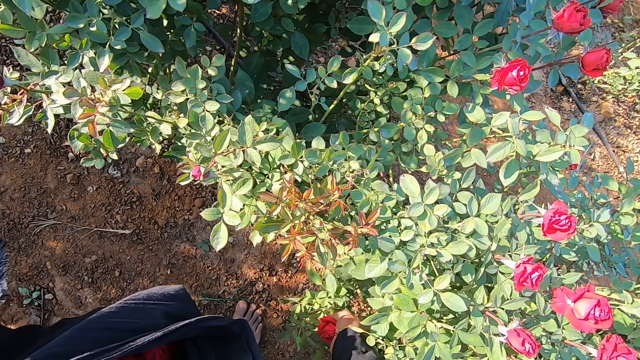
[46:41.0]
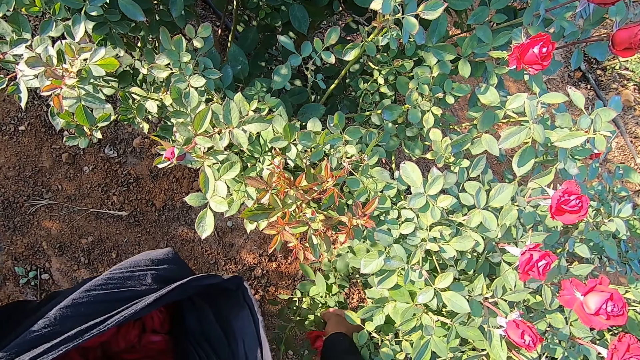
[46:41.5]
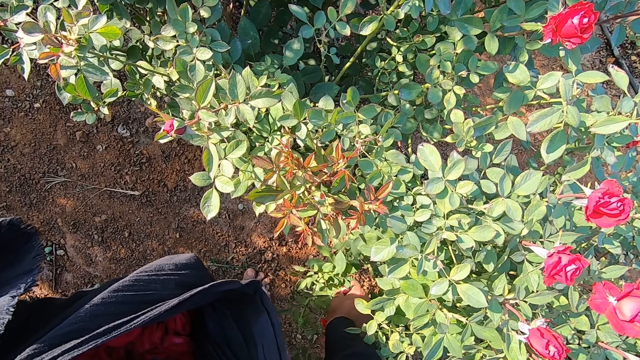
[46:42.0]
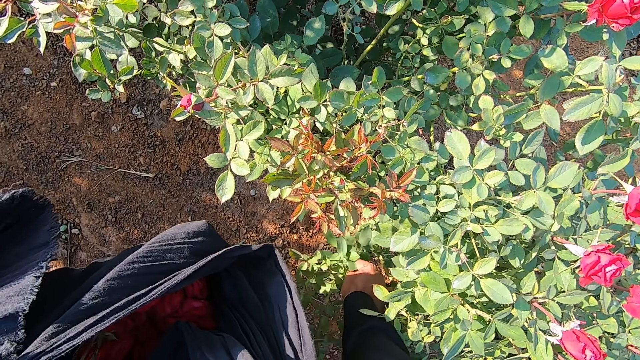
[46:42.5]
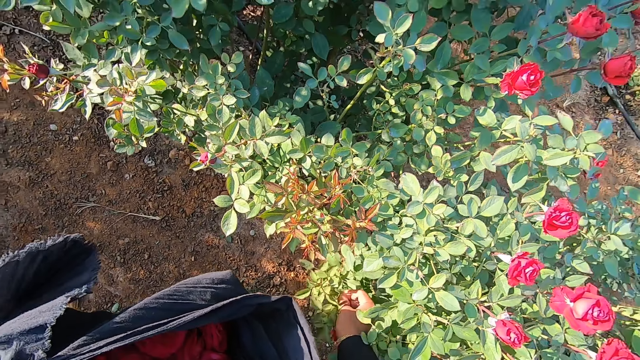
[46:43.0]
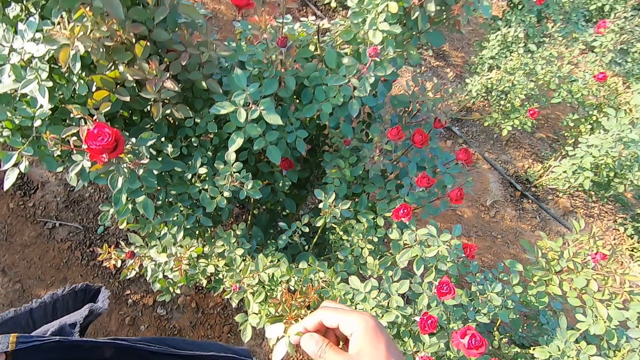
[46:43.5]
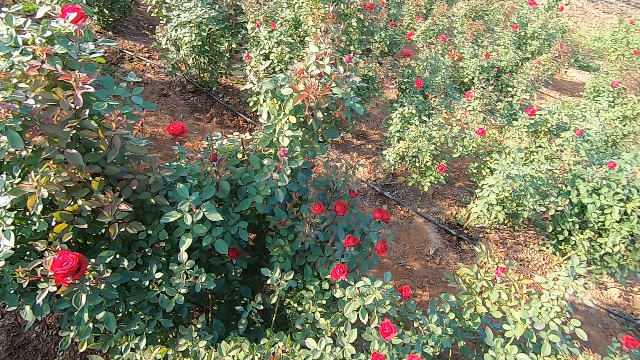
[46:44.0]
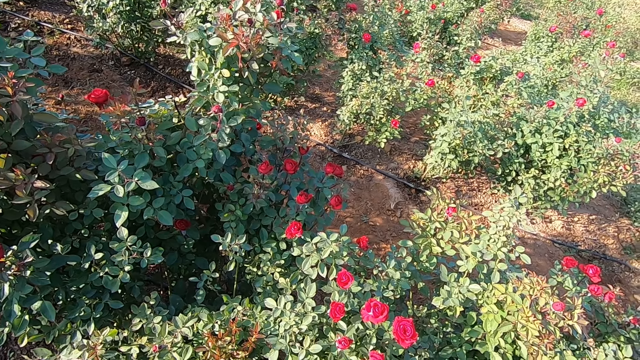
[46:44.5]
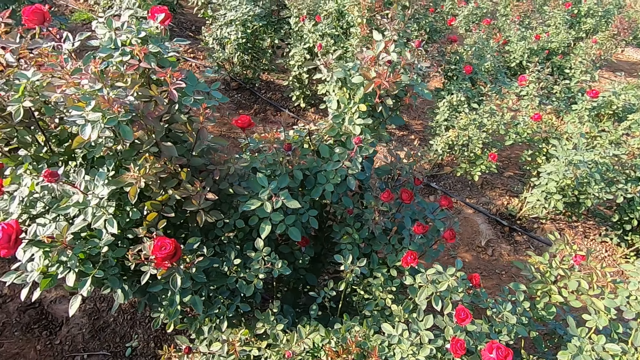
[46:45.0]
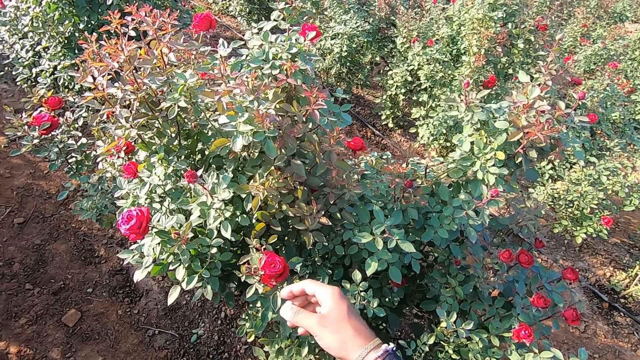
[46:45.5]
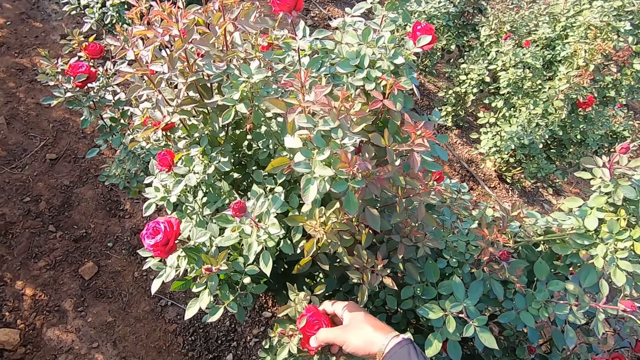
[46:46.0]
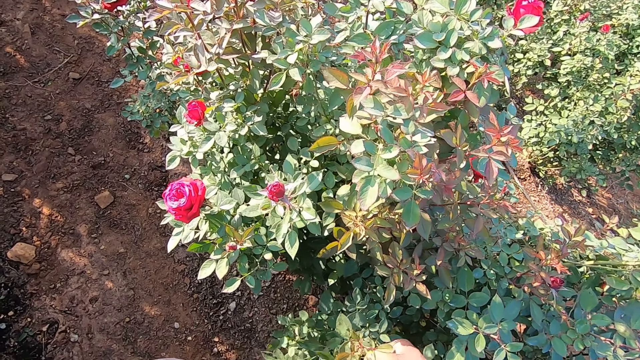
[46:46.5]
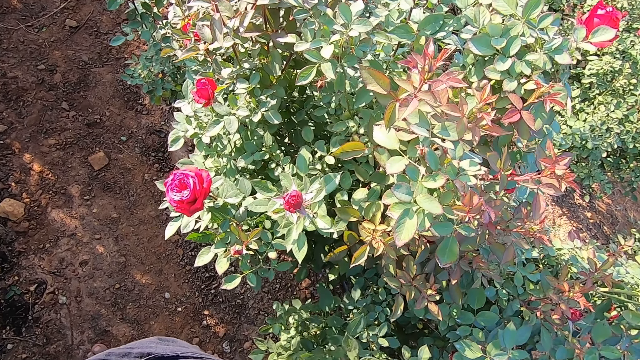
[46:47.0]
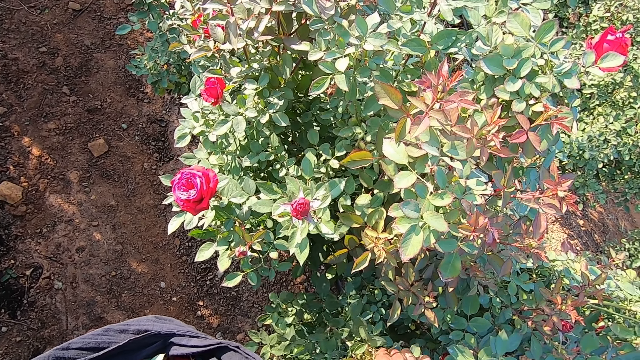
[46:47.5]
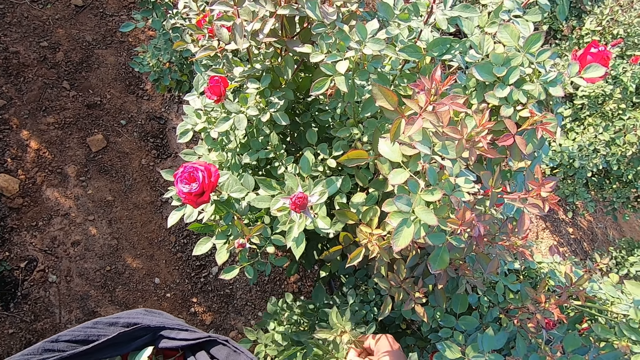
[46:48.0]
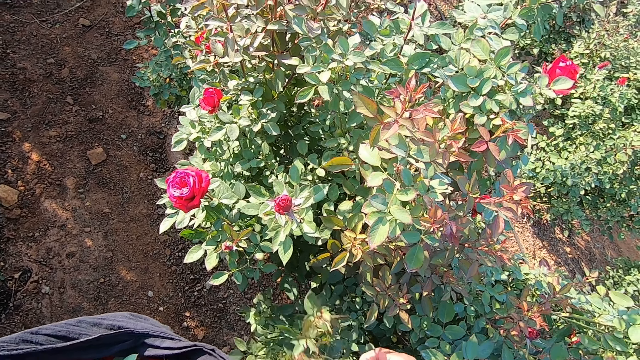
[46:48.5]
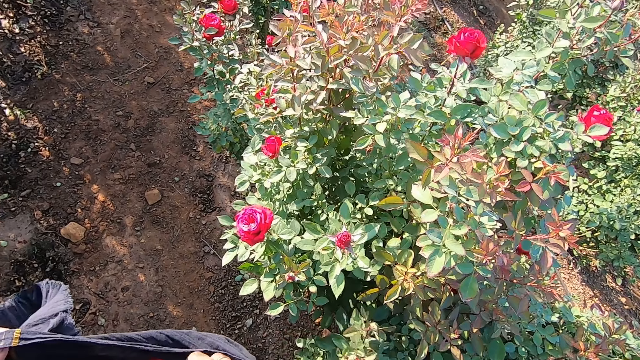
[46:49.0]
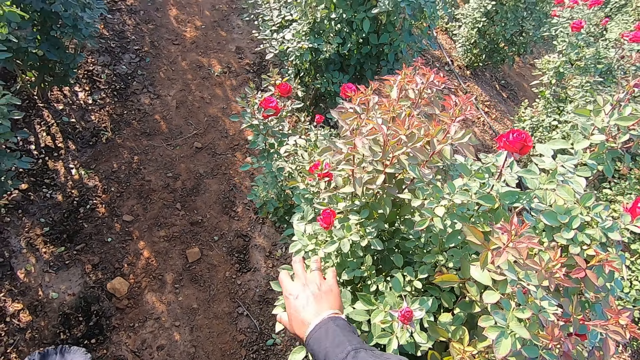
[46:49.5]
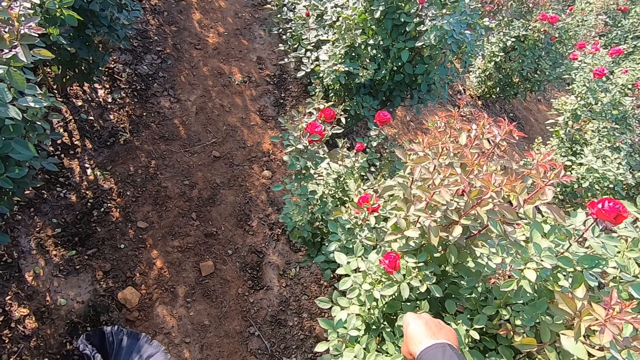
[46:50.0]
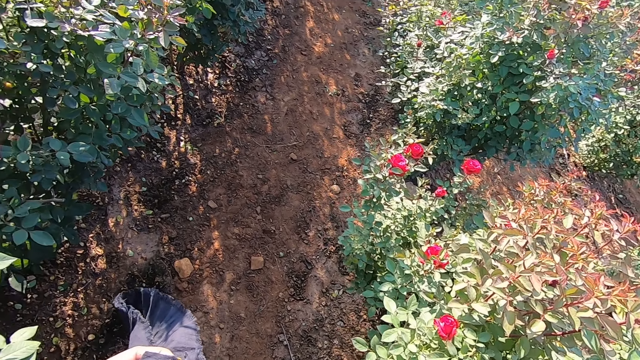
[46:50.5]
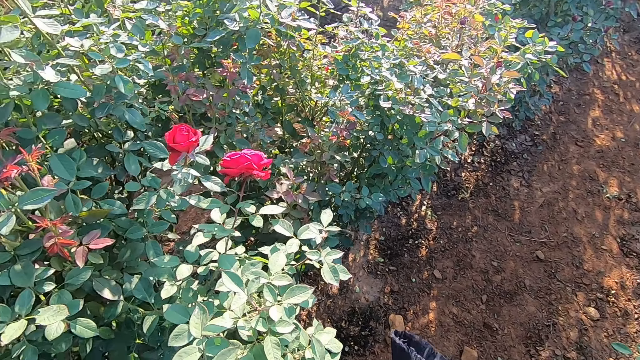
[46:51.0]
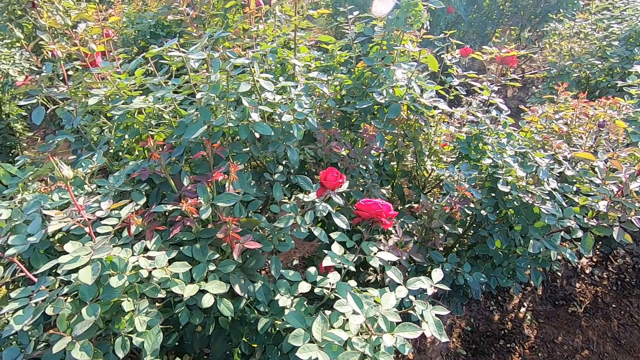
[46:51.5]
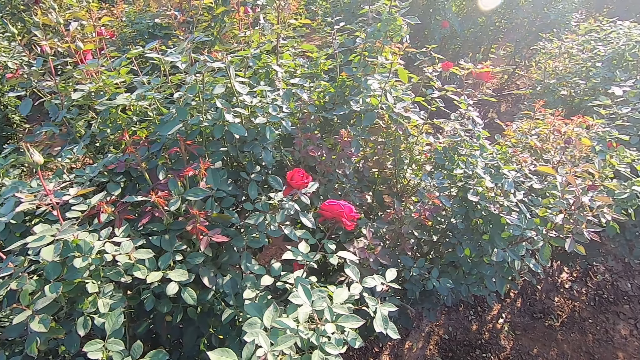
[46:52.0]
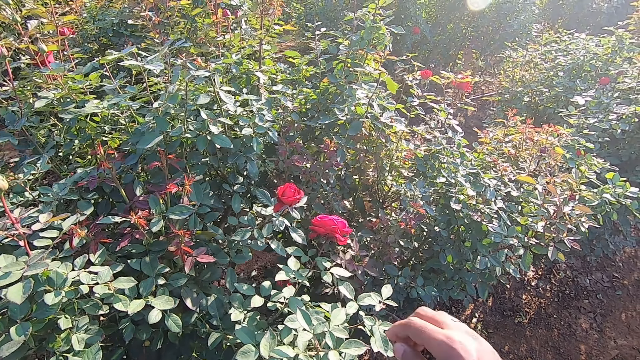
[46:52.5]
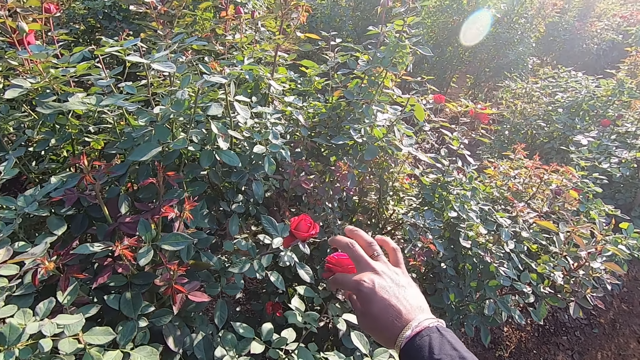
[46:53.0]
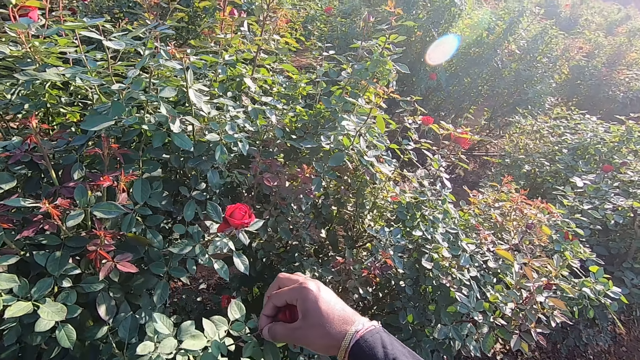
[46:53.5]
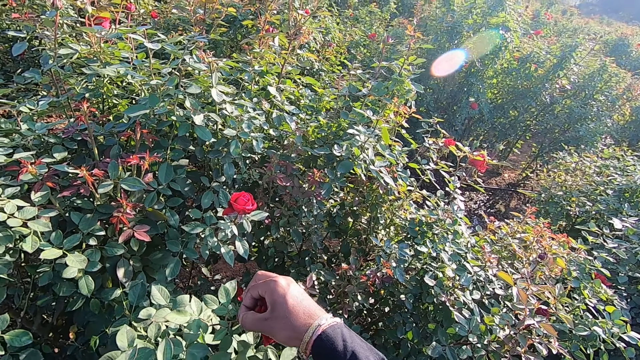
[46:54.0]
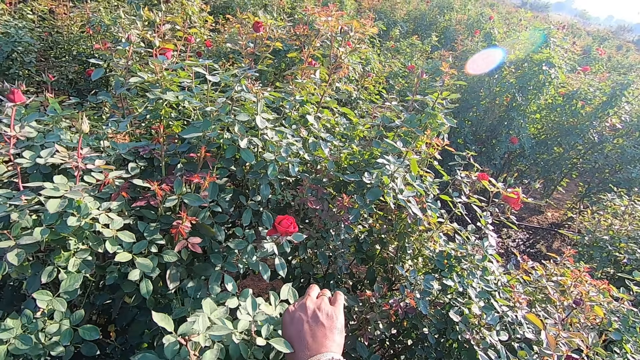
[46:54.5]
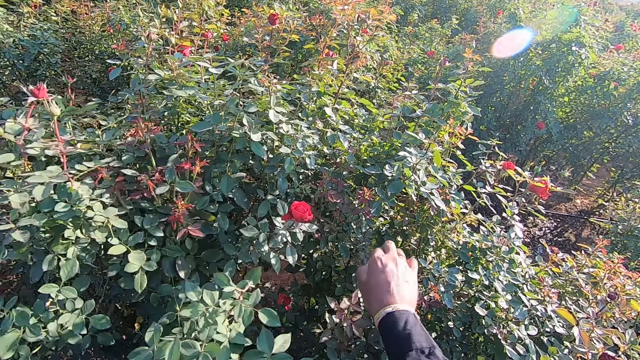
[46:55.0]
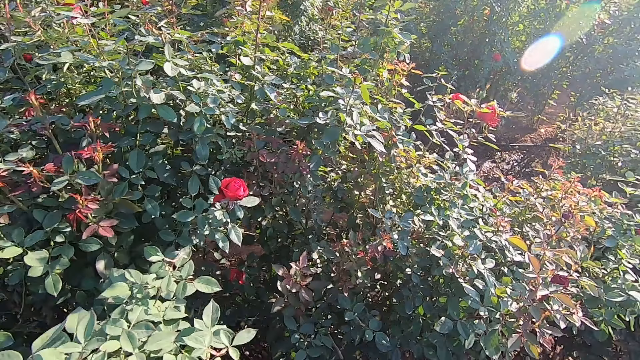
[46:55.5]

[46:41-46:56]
The camera wearer puts the flower bud in the bag in his left hand with his right hand. He picks a flower bud from a plant with his right hand. He puts the flower bud in the bag in his left hand with his right hand. He picks a flower bud from the plant with his right hand. He picks a flower bud from the plant with his right hand again.

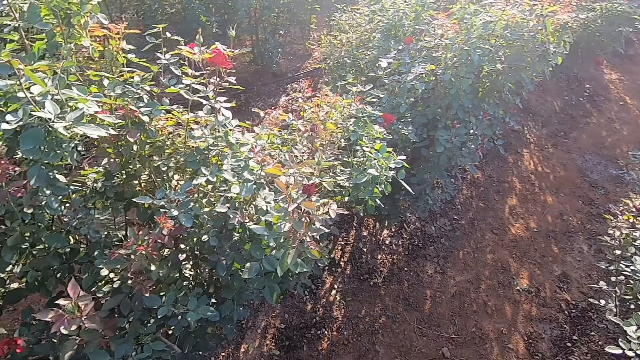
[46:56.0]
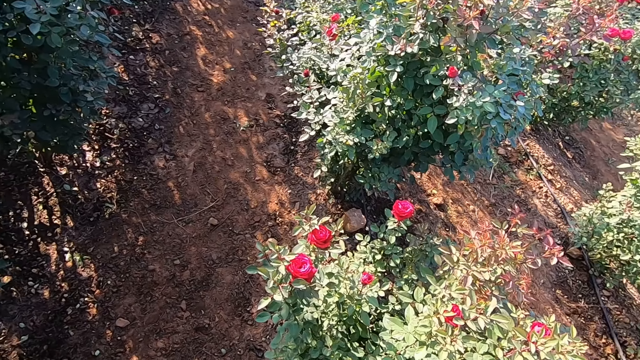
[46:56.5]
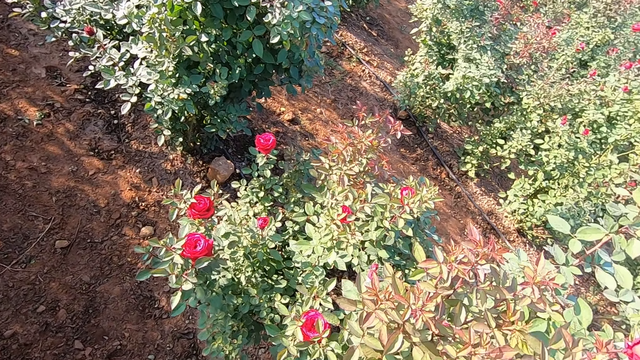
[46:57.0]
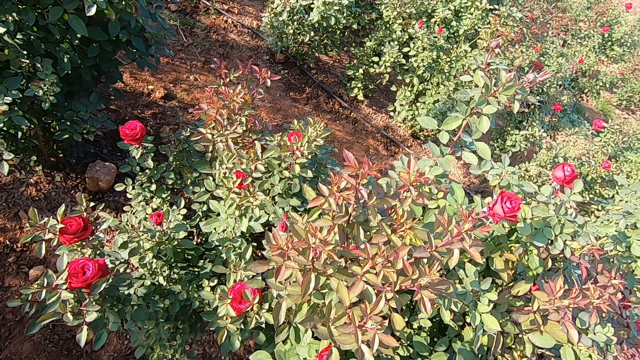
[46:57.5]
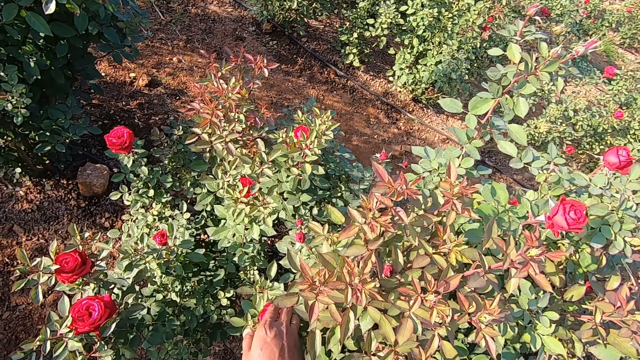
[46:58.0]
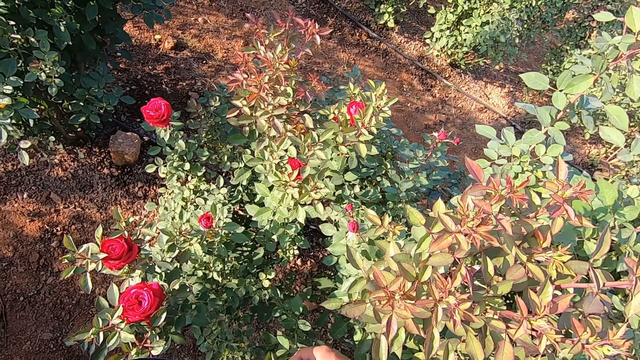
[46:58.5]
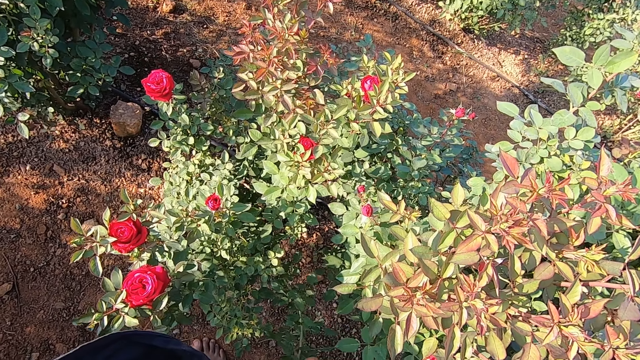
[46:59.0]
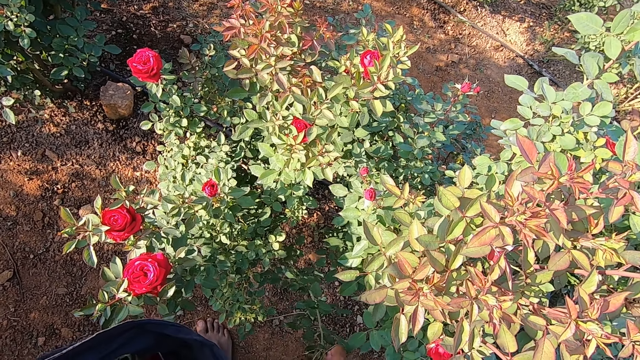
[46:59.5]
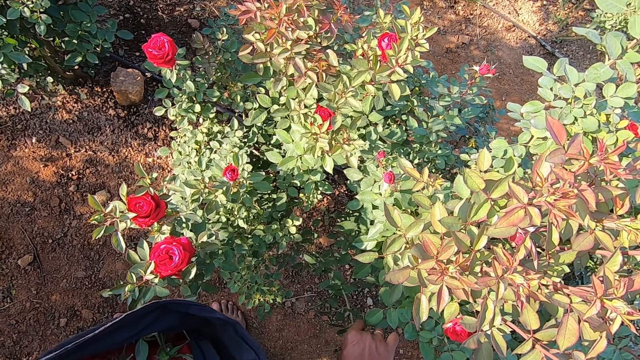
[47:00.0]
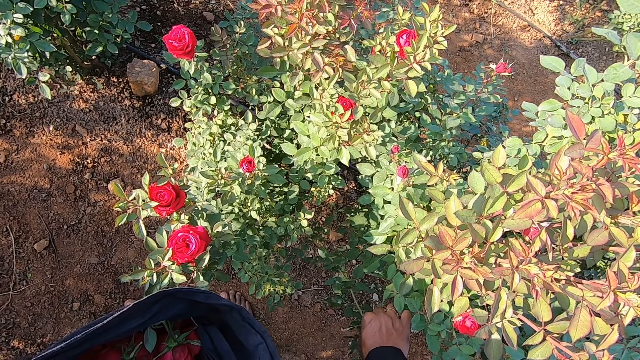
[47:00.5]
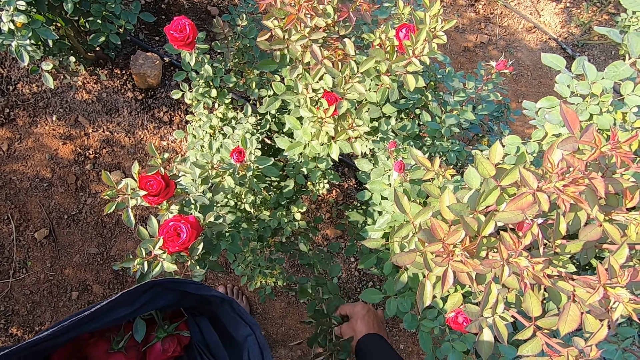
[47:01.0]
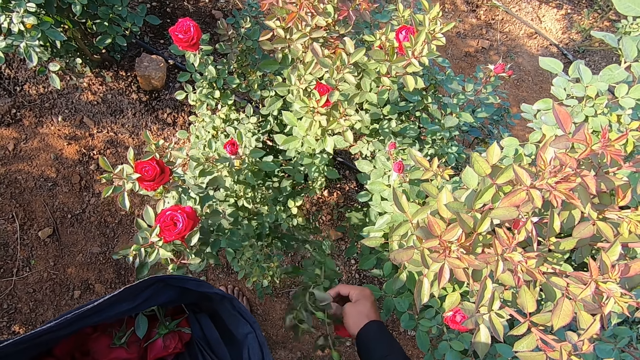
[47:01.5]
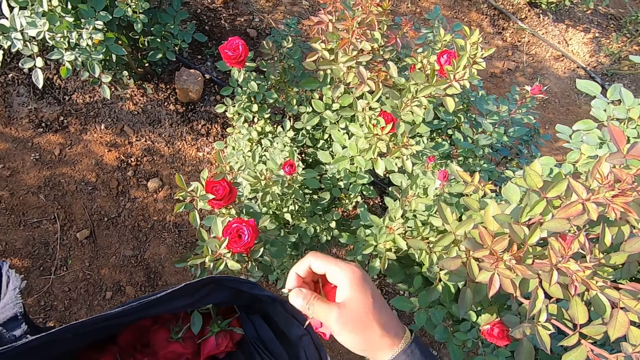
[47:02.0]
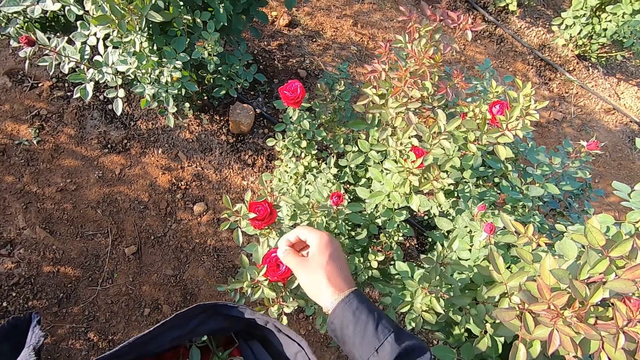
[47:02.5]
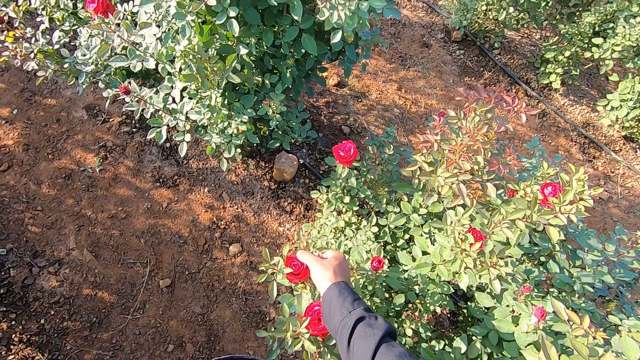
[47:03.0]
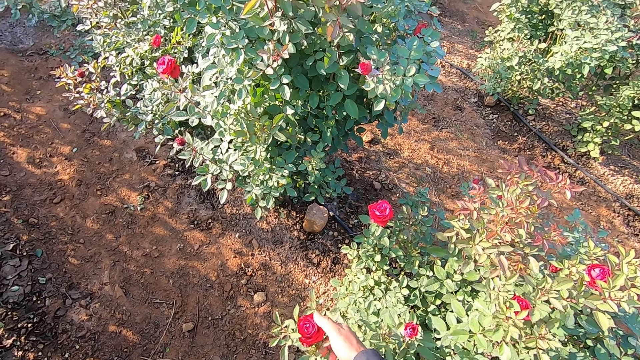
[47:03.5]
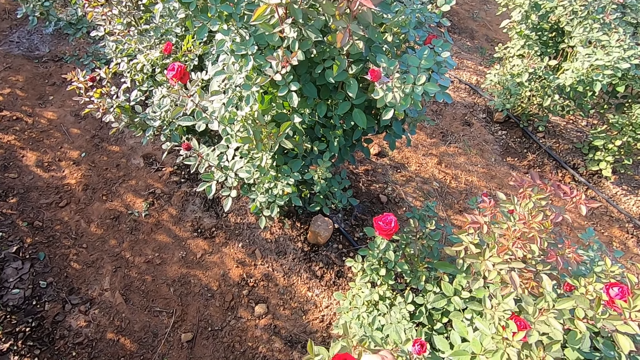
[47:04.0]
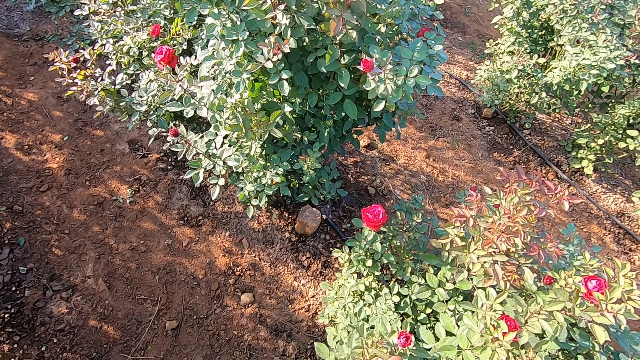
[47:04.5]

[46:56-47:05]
The camera wearer picks a flower bud from a plant with his right hand. He puts the flower bud in the bag in his left hand with his right hand. He picks a flower bud from the plant with his right hand.
